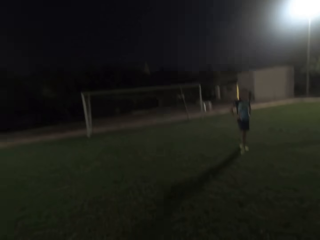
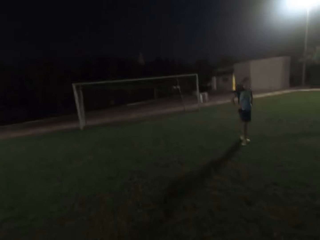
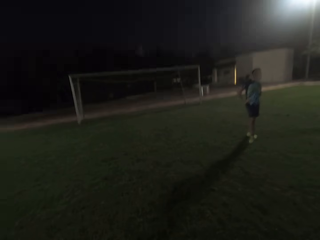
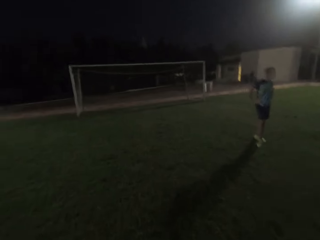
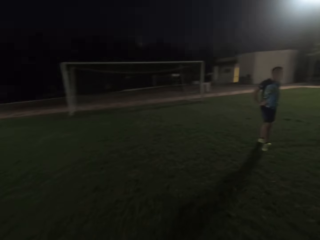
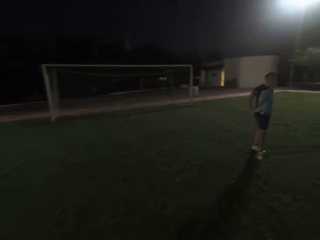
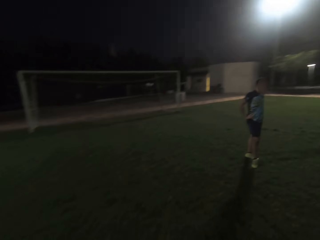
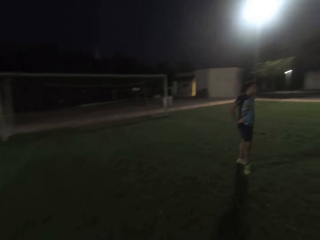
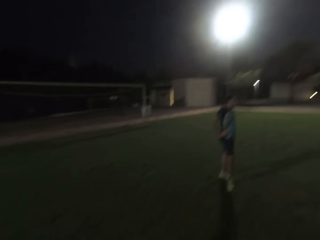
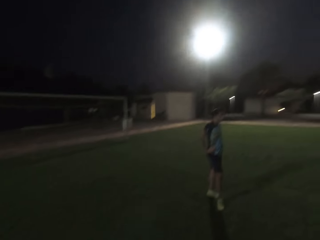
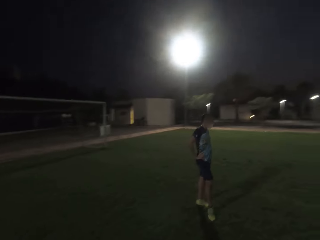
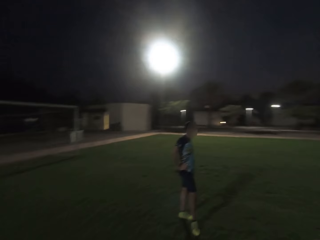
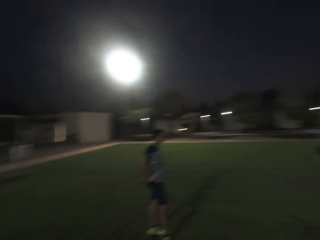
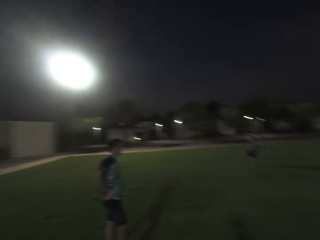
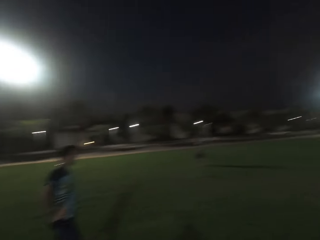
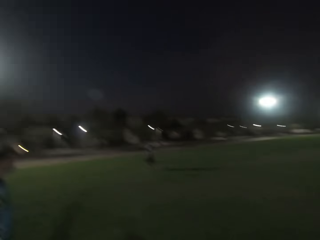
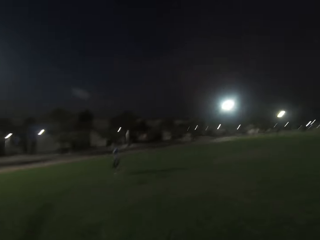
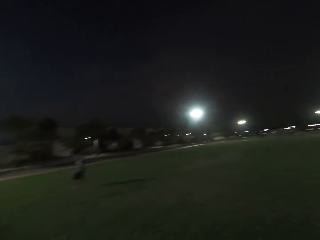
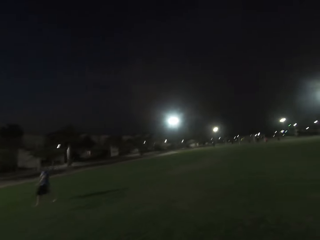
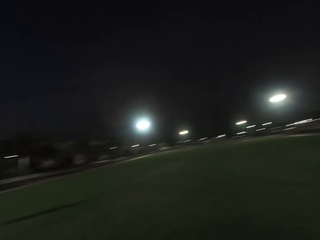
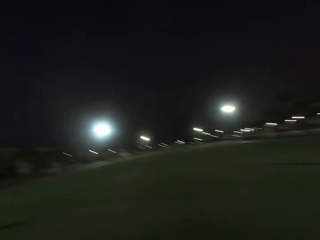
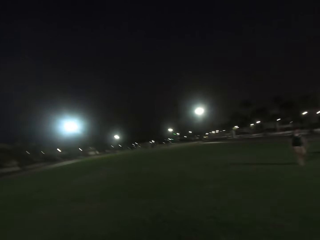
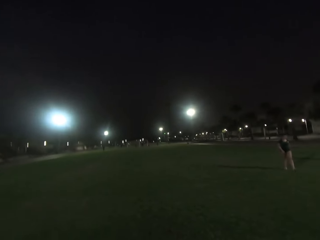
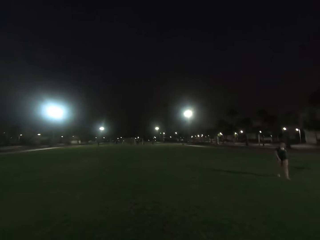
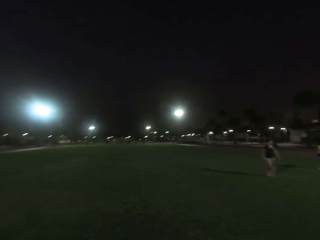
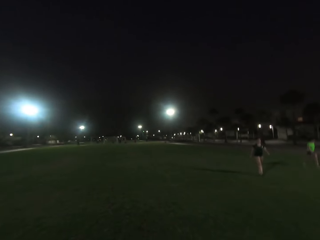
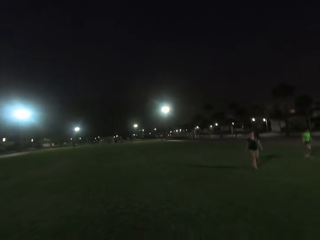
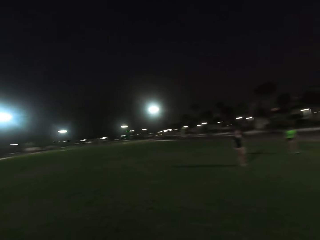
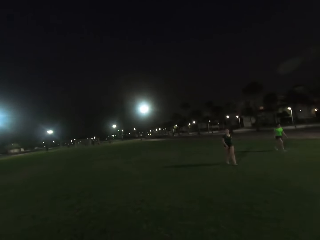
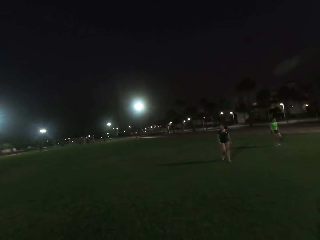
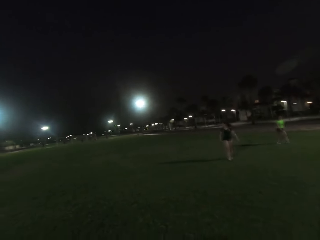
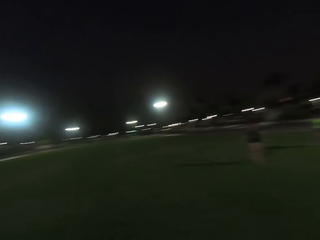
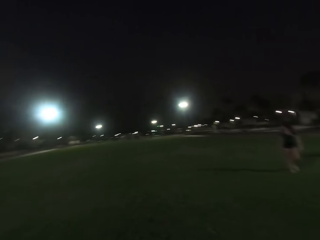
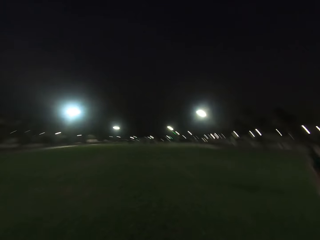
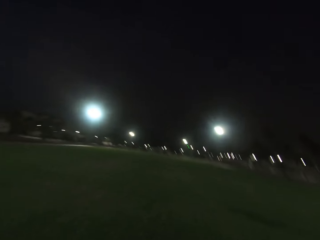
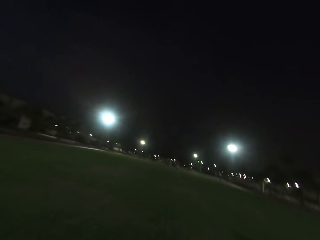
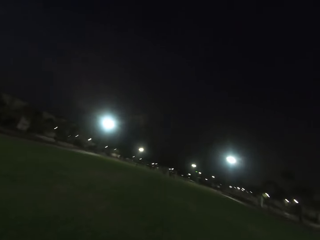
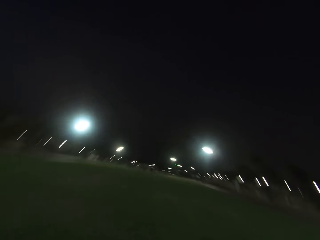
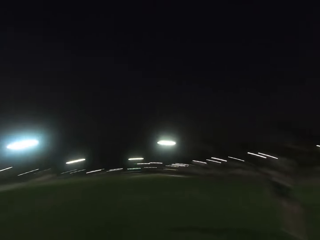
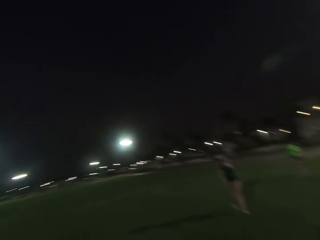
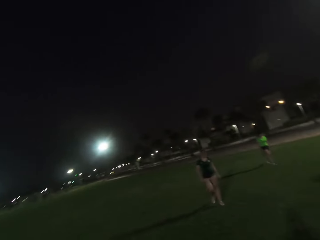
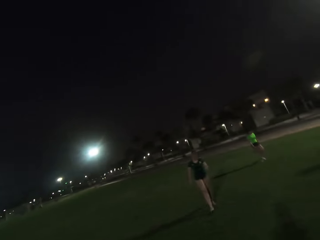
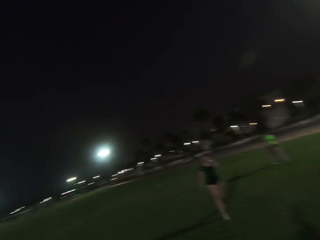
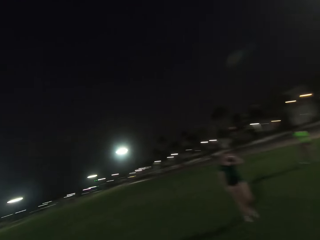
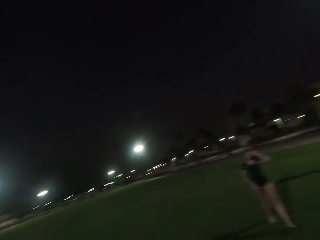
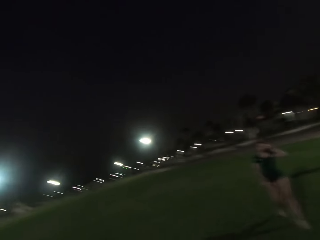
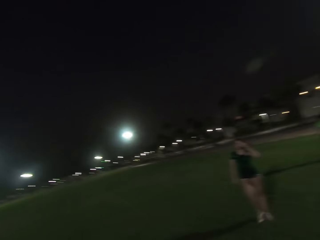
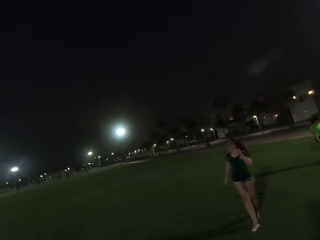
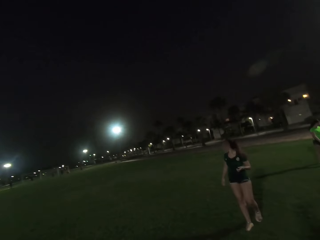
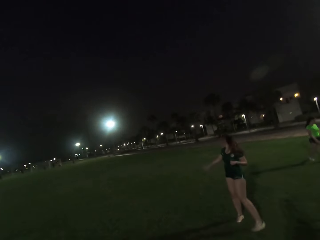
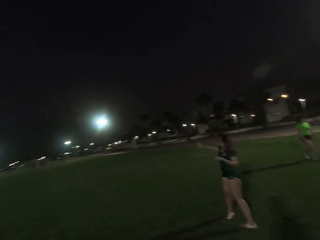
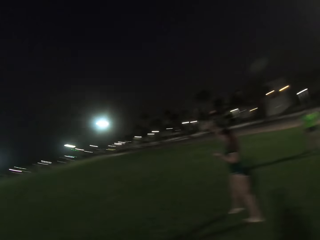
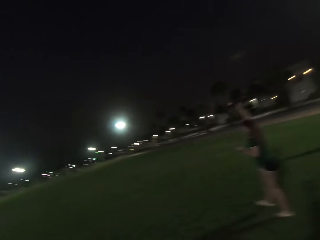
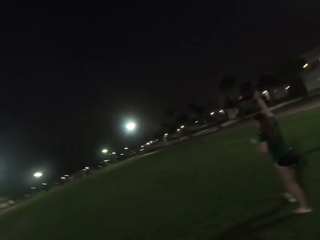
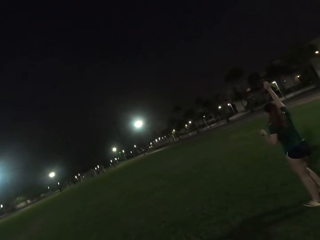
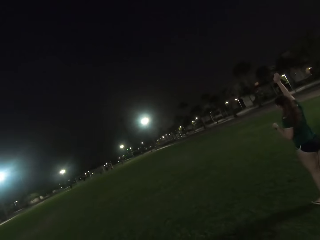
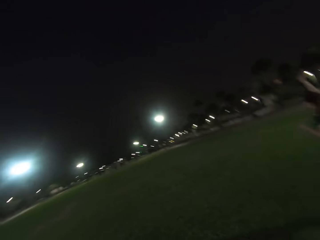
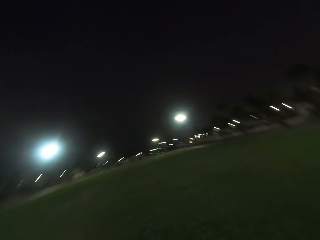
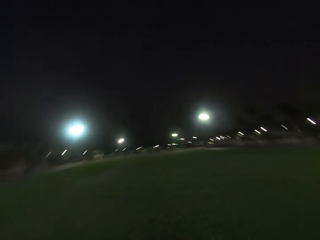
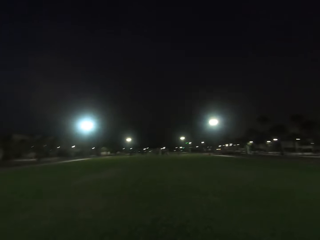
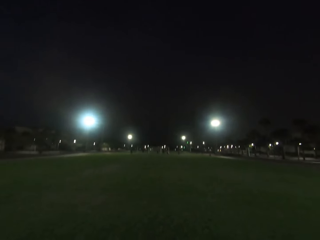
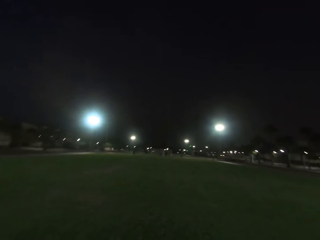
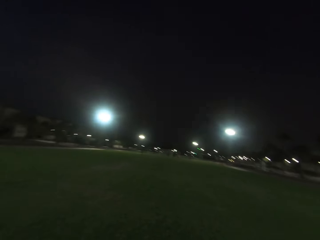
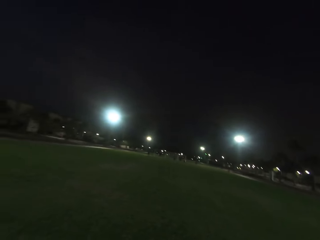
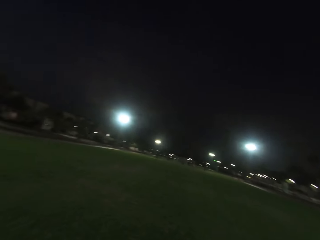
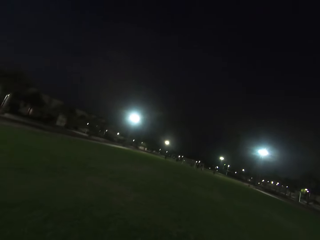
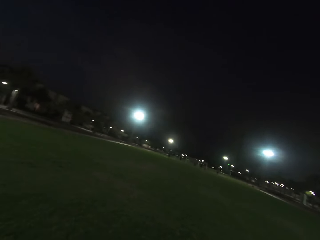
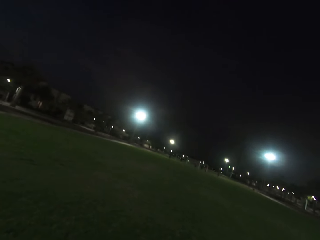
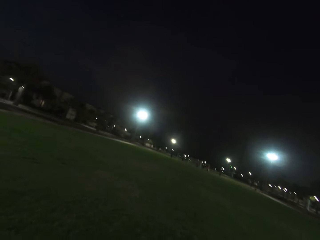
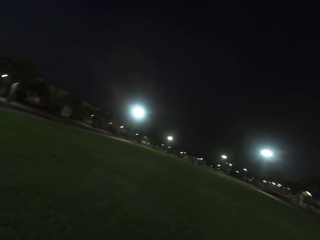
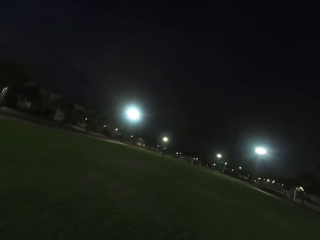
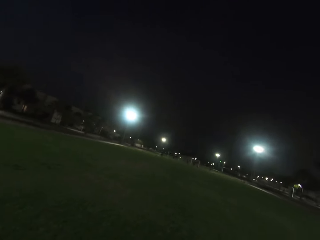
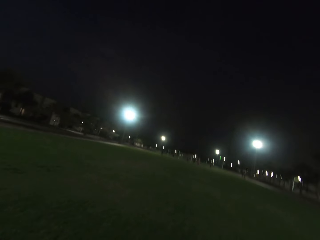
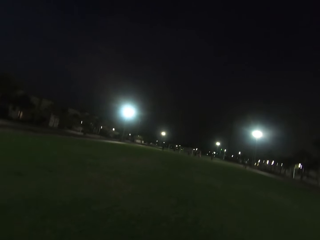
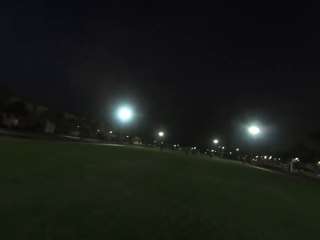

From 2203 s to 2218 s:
The camera wearer turns back. They look right. A woman raised a hand. The camera wearer looks forward.

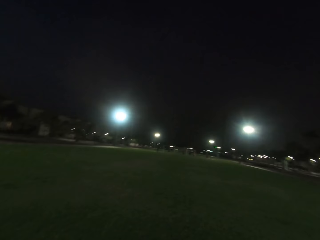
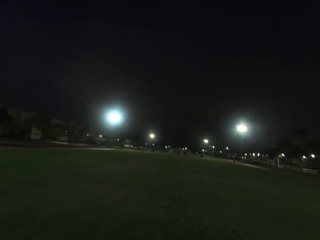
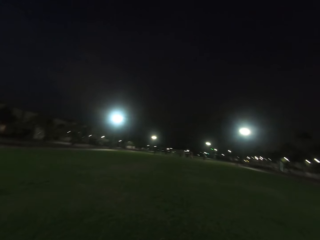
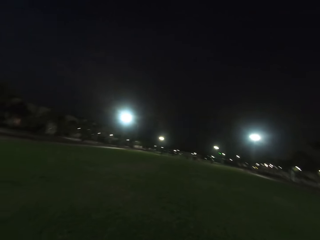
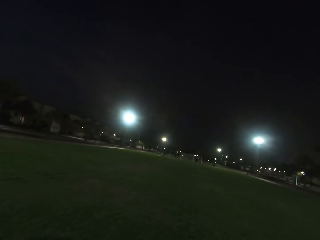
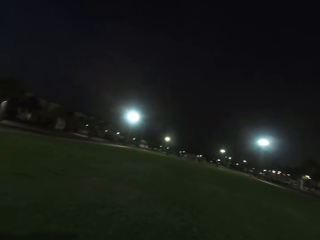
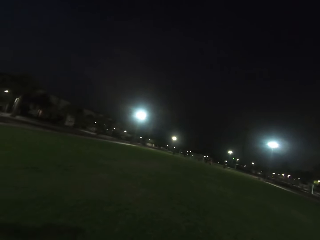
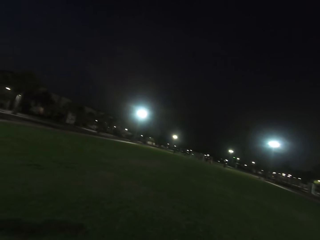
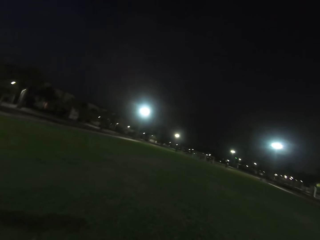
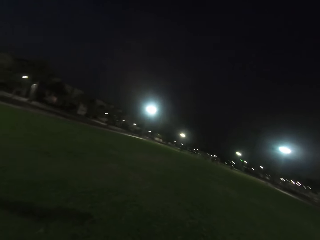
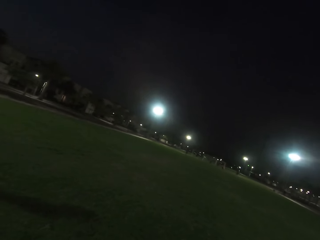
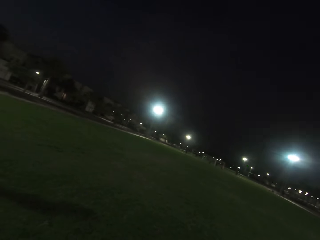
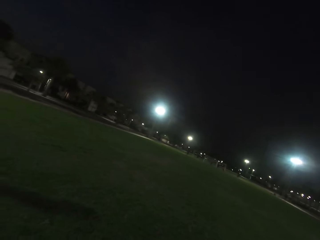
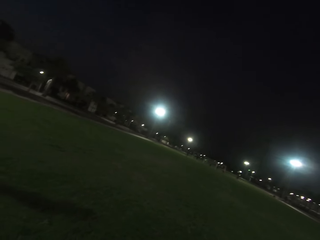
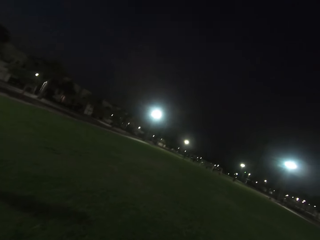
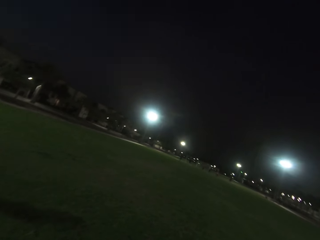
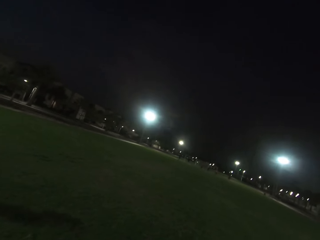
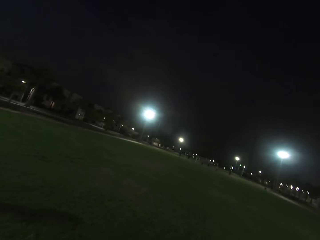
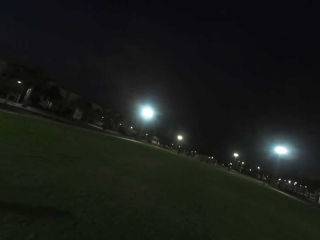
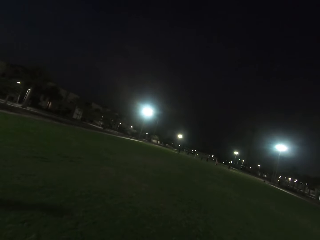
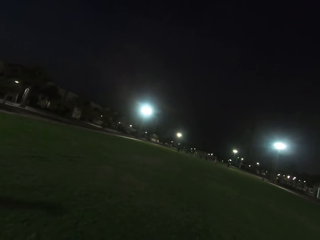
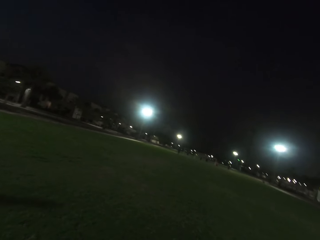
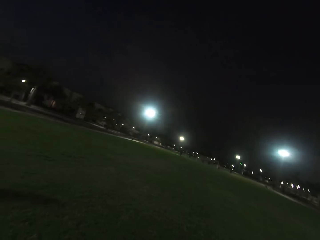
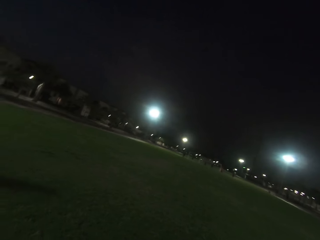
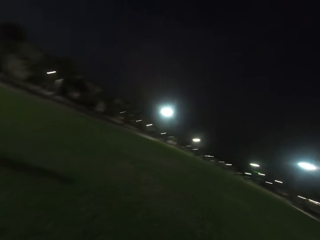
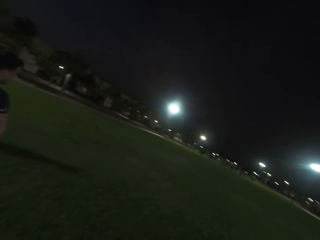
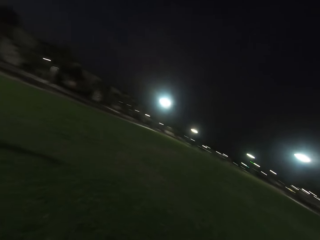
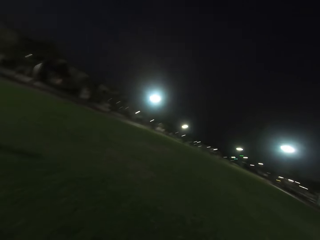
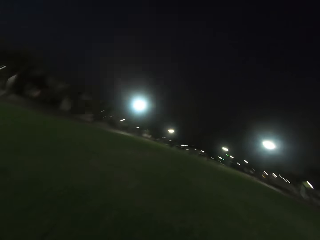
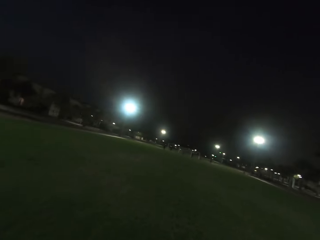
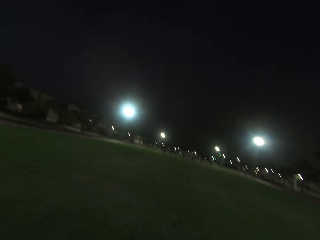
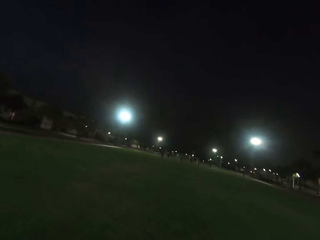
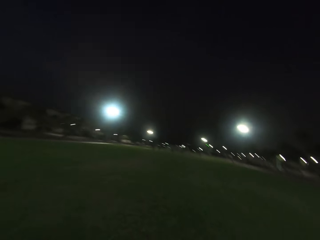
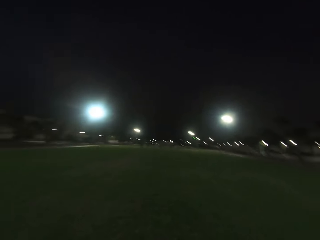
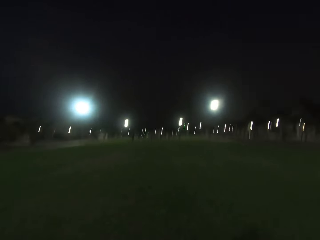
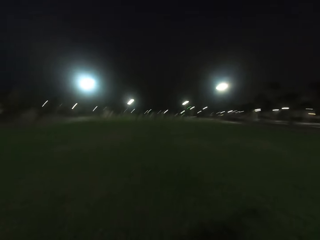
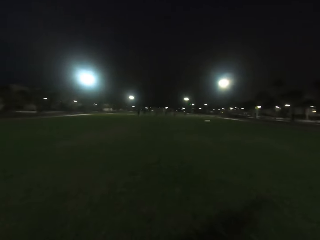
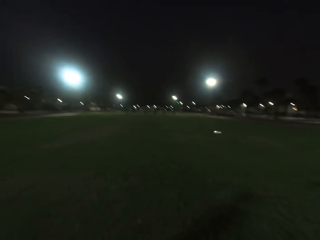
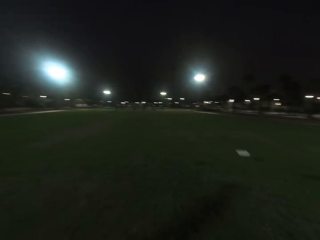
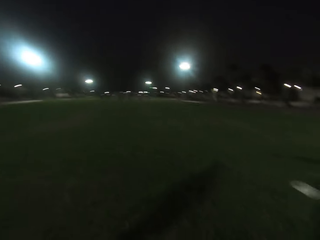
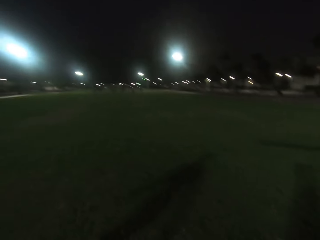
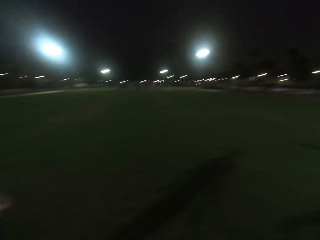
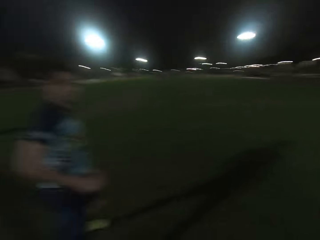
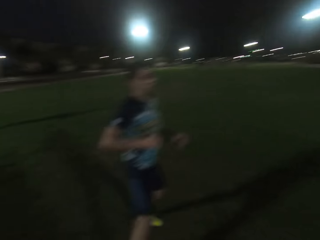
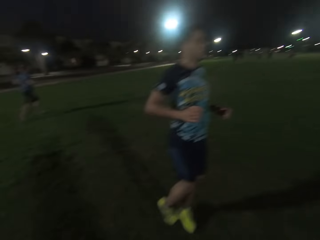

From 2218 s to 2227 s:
The camera wearer runs.
